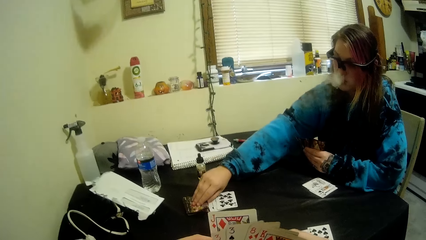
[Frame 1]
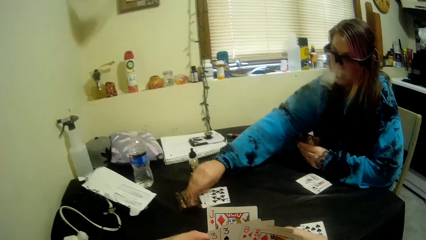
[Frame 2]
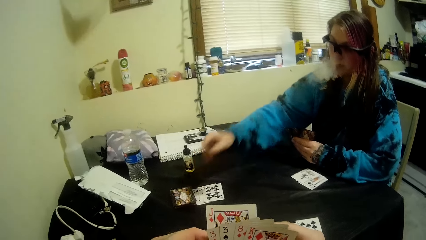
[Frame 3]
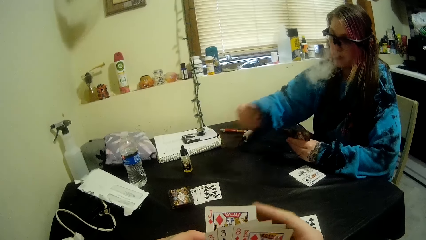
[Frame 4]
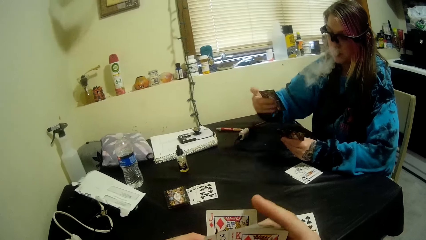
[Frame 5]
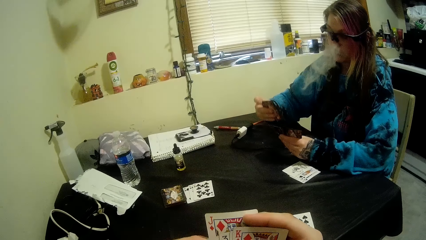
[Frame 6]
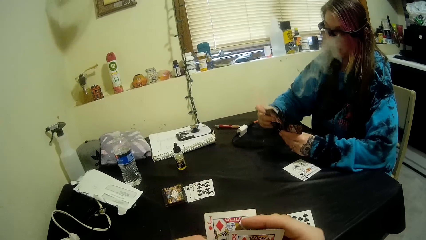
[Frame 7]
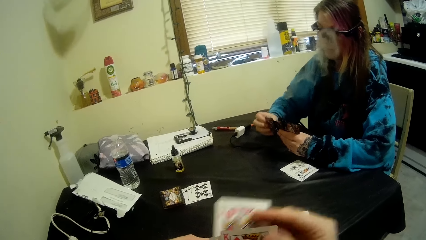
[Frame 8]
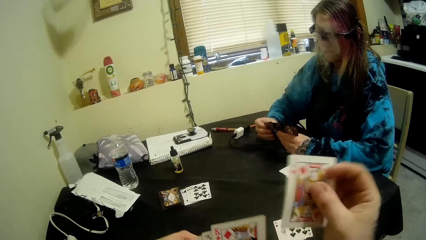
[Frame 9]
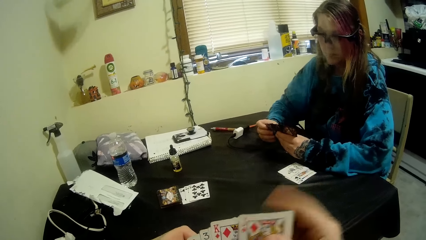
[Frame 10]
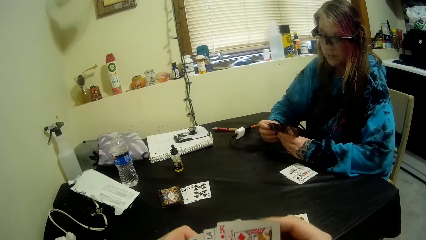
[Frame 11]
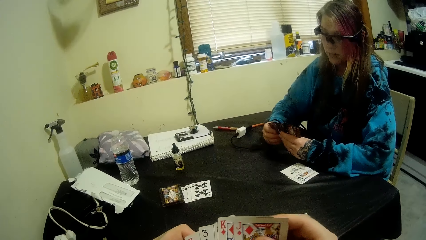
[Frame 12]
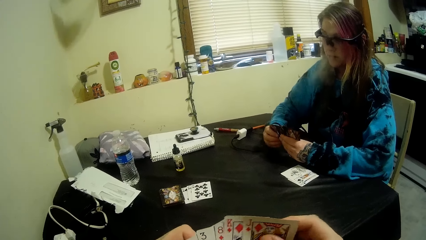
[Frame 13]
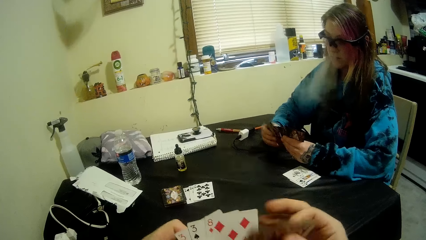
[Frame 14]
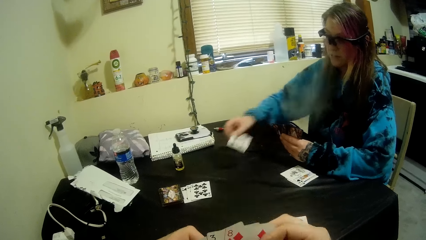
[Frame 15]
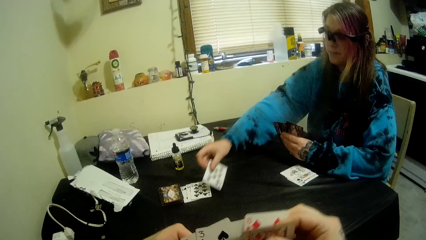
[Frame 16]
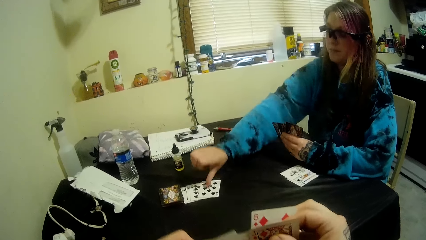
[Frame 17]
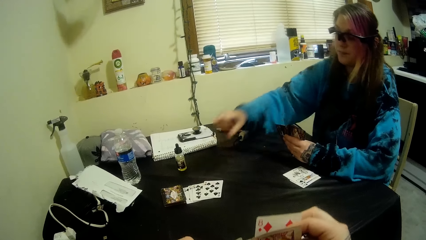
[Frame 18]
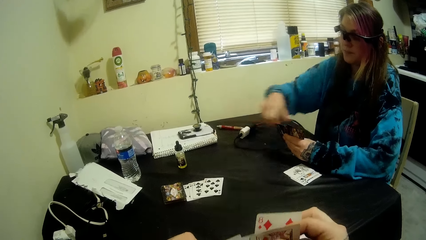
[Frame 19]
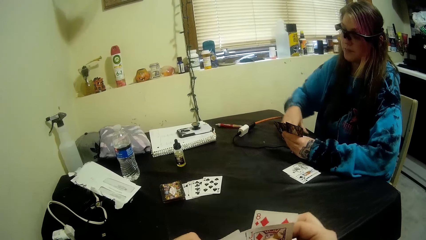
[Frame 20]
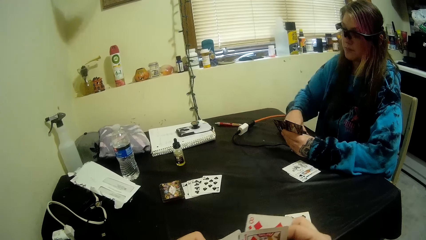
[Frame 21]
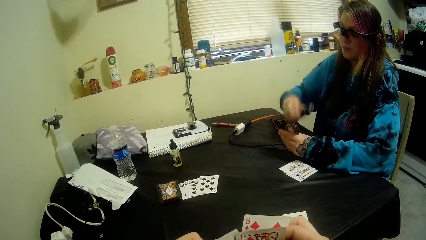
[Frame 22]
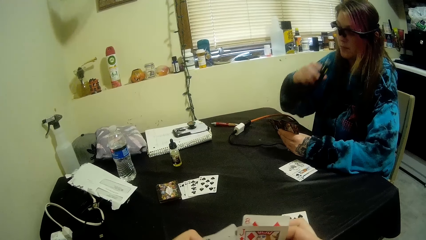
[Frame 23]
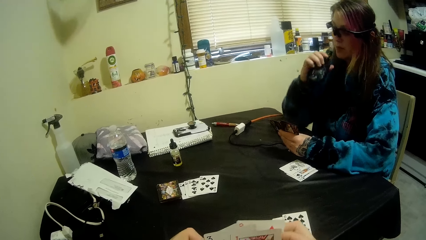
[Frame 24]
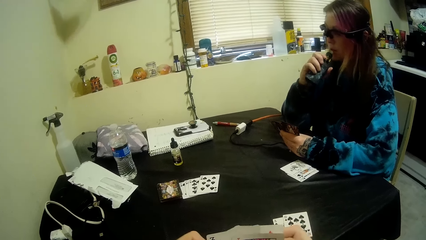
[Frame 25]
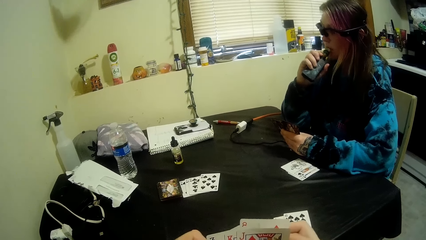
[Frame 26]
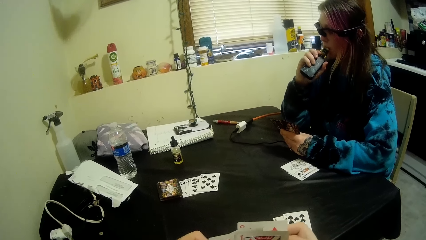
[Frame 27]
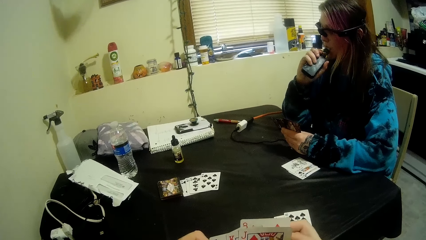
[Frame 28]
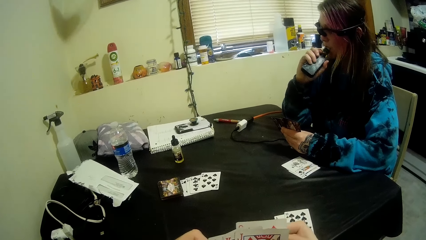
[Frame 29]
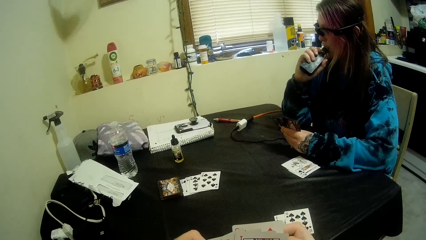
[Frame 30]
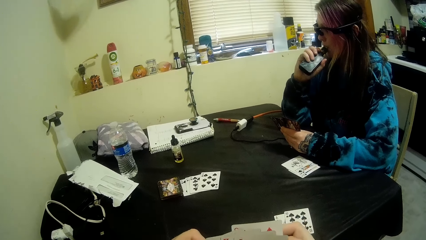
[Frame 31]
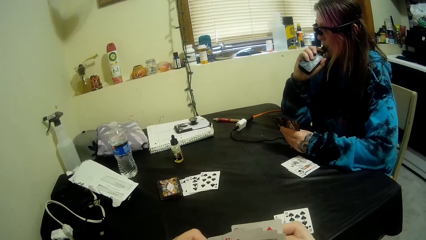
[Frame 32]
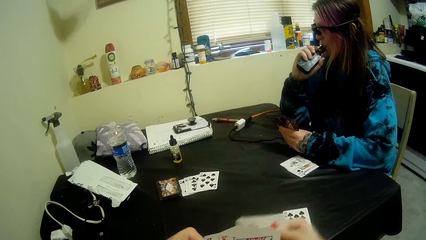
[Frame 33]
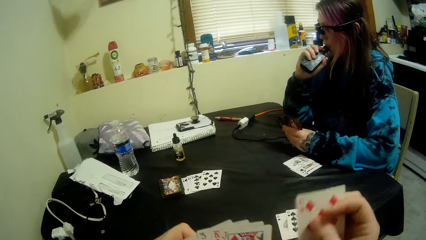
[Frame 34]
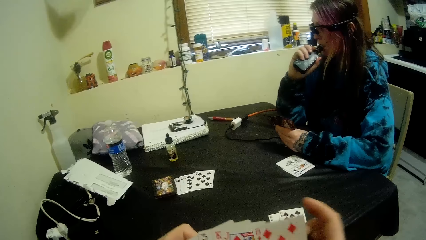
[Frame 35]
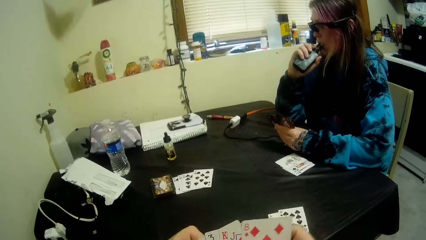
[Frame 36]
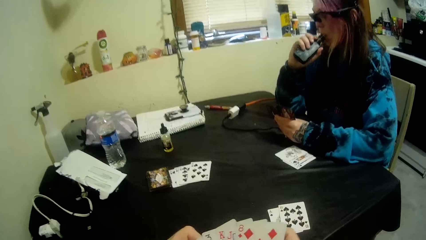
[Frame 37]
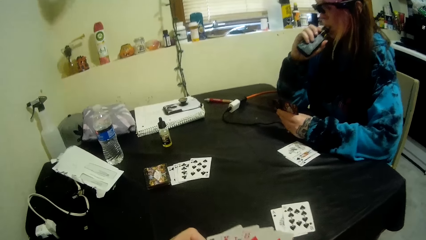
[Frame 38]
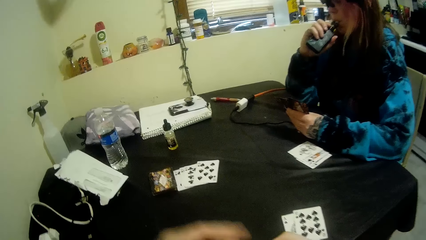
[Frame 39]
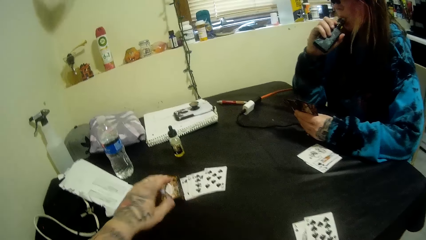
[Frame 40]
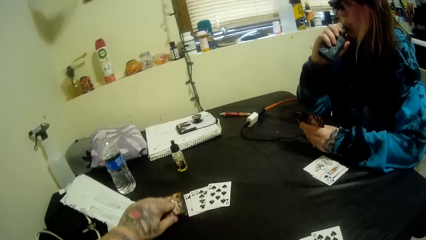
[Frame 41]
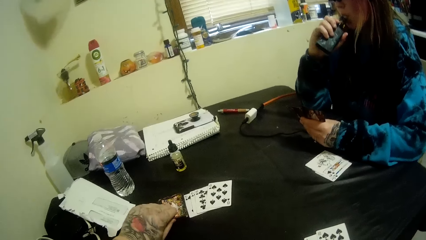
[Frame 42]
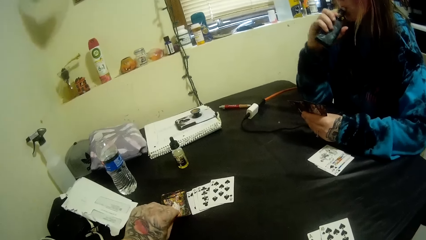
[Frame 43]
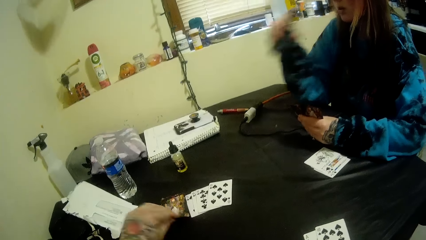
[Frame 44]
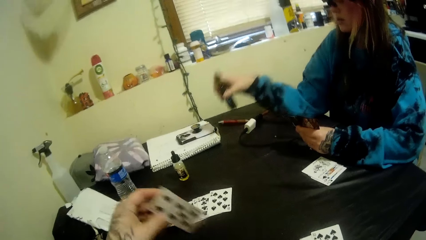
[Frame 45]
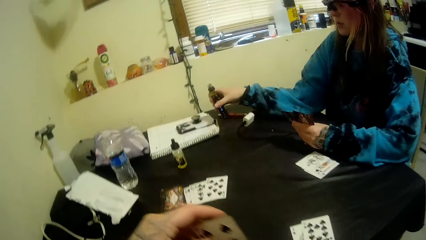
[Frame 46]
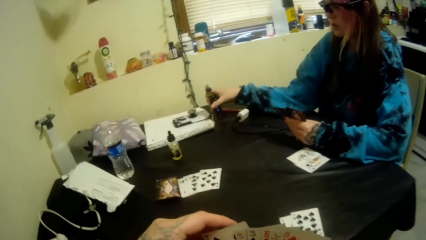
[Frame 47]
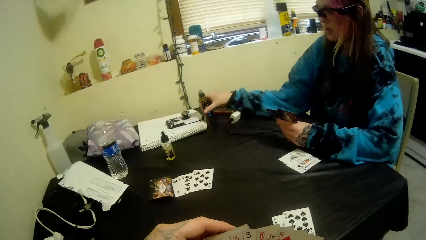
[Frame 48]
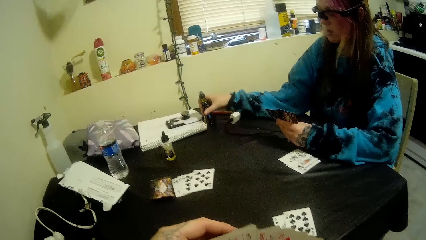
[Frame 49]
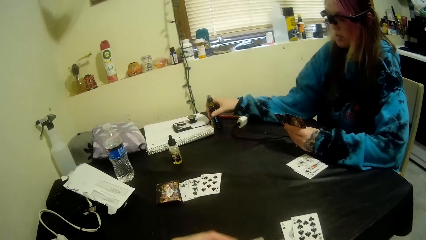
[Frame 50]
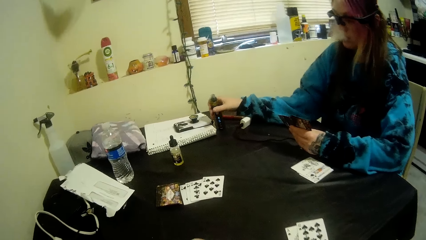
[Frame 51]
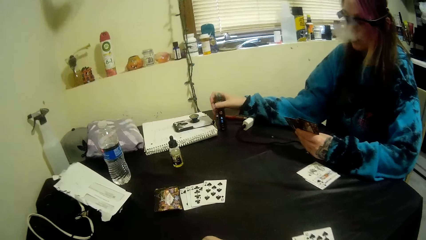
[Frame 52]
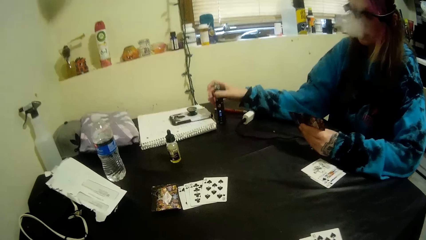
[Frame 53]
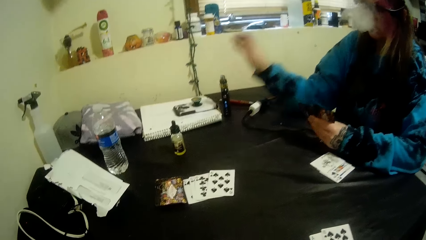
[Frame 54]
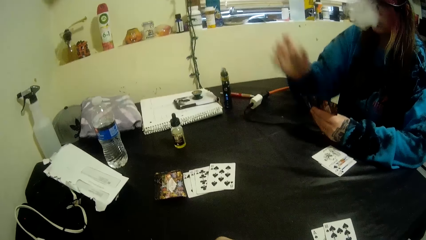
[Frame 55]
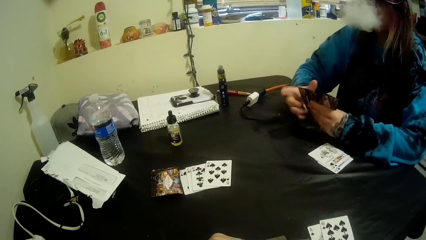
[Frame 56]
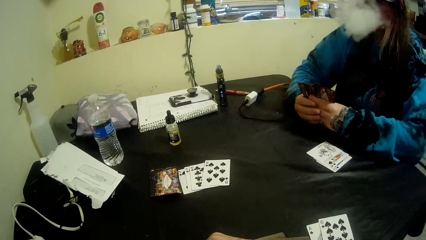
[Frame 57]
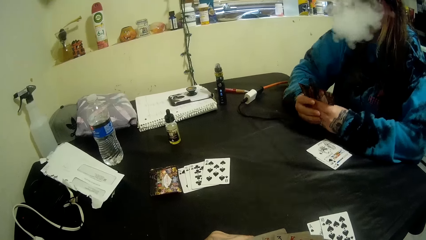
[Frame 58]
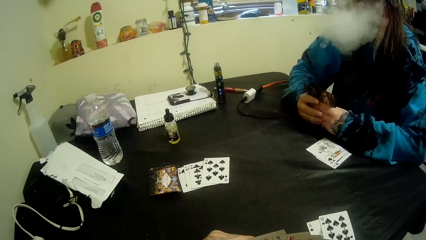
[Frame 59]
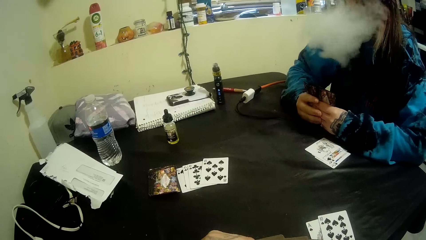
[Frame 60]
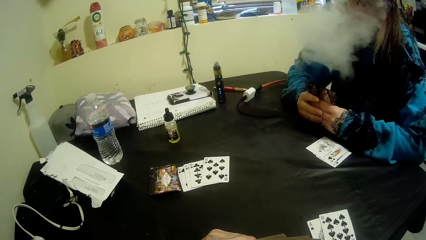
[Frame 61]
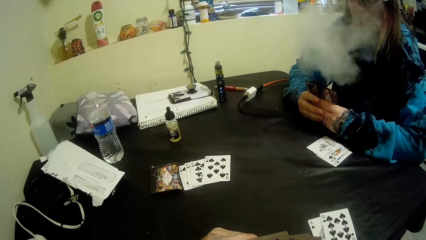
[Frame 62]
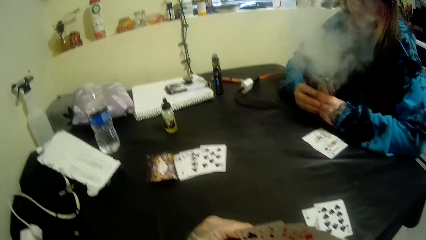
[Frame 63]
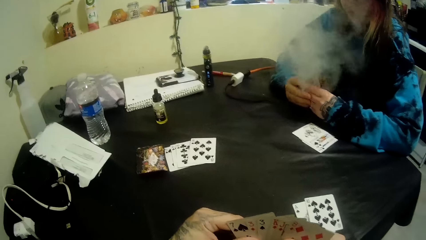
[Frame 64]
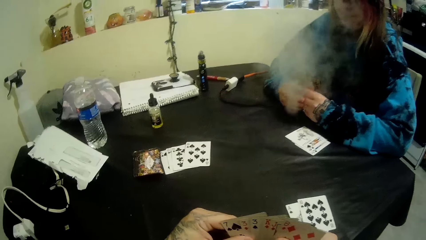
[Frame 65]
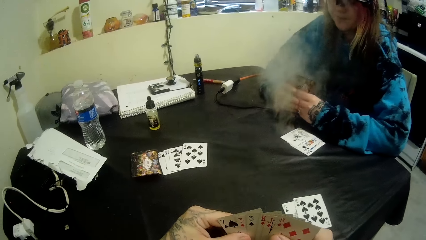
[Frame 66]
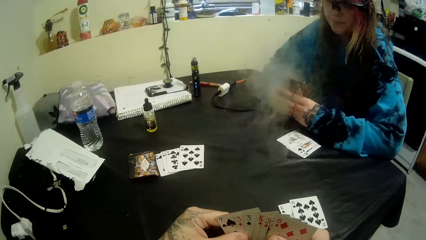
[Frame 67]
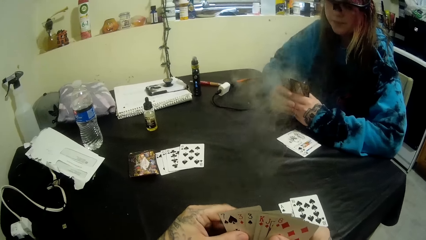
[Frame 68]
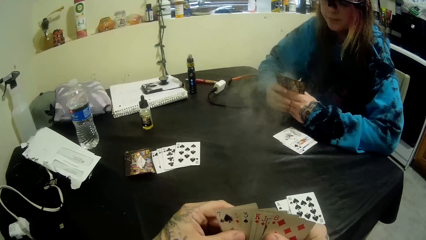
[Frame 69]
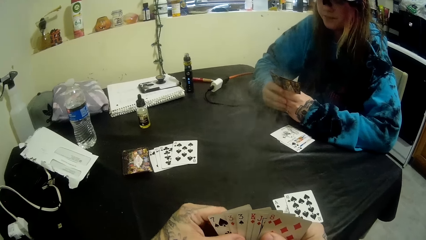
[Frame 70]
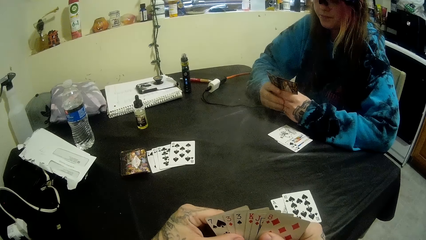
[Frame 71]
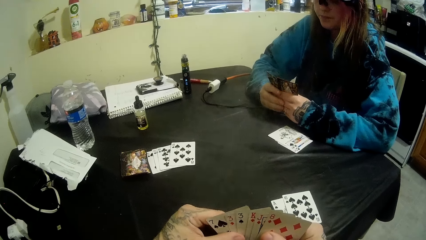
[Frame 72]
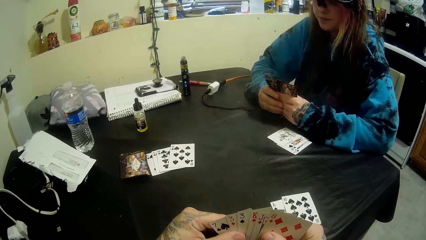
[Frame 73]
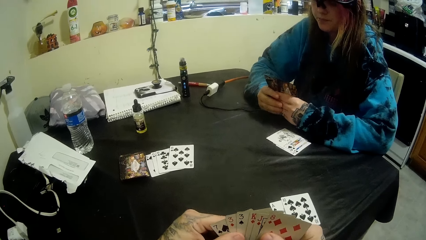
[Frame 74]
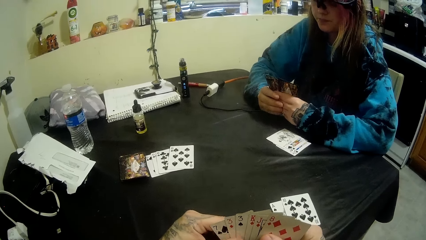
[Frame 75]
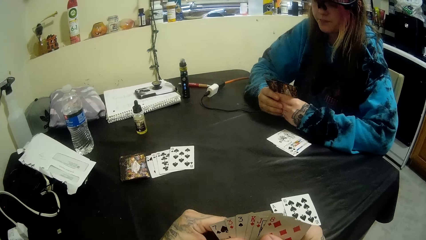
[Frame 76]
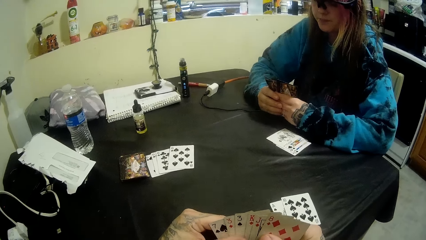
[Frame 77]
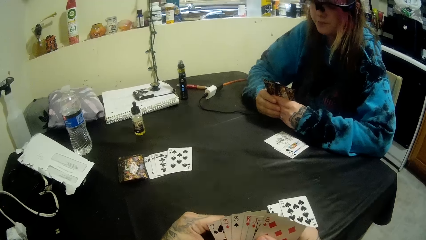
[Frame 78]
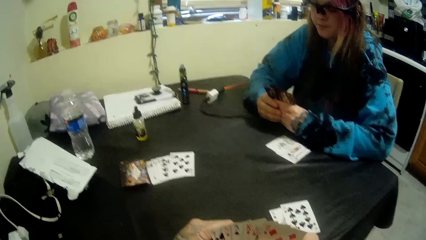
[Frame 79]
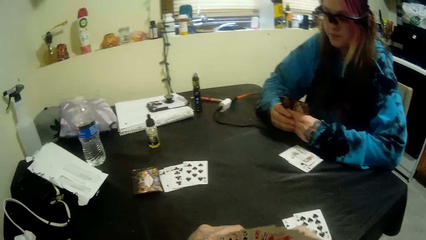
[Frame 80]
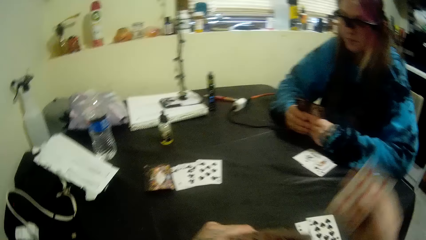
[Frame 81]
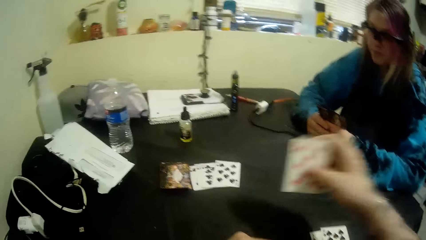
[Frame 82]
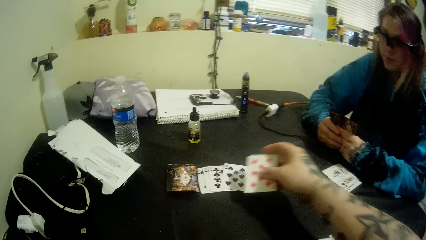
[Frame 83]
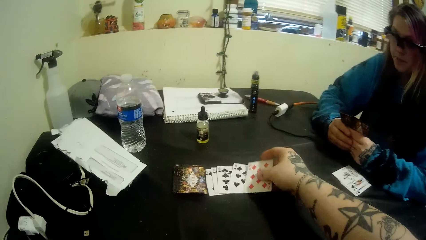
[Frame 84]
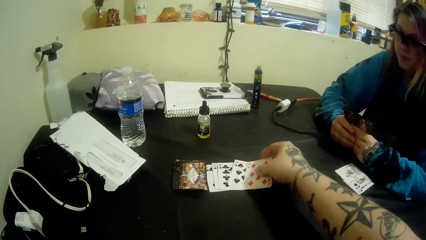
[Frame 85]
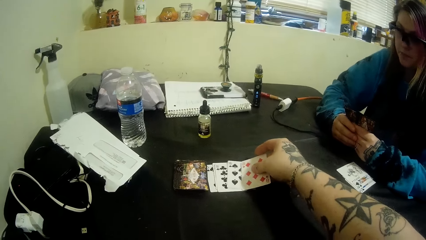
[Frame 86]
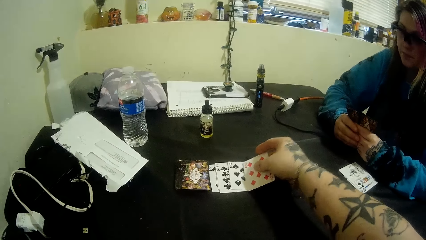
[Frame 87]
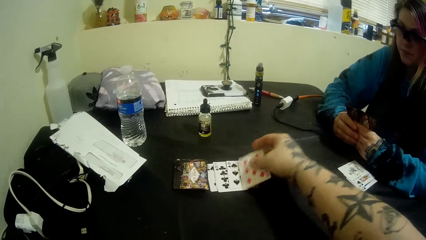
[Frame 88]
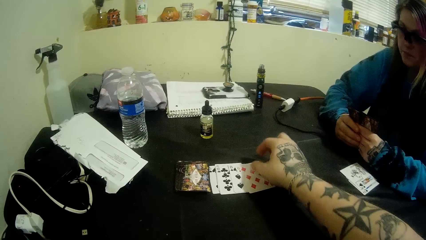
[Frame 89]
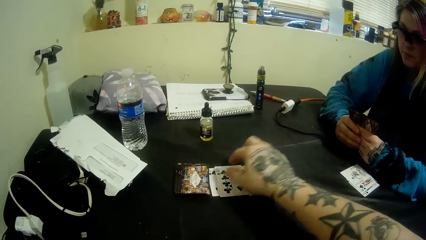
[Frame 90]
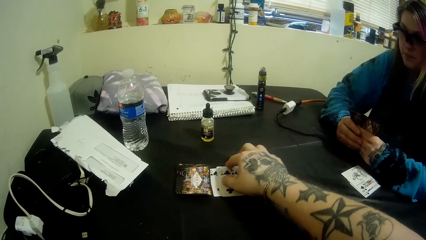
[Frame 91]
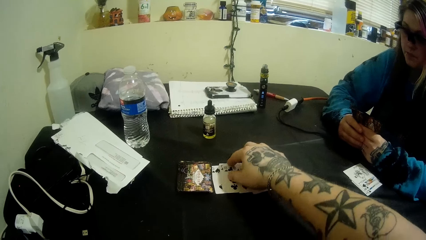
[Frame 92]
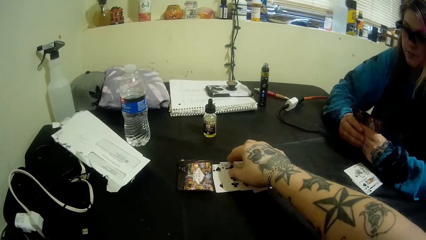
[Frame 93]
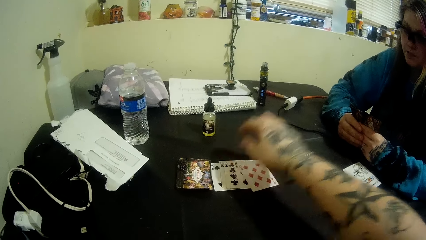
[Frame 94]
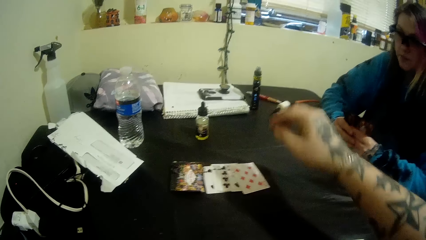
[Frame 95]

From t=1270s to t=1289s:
A woman picks another card on the table with her right hand. The camera wearer inspects the cards in his hands. He arranges his cards. The woman puts another card on the table with her right hand. The camera wearer picks up another card from the deck on the table with his left hand. He places the card on his deck. He stares at the table. He picks a card from his deck. He talks to the woman. He puts another card on the table with his right hand.
